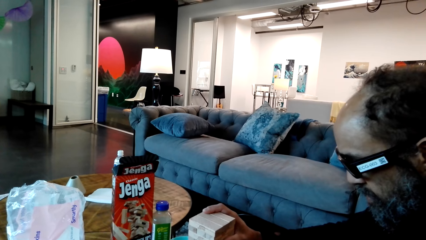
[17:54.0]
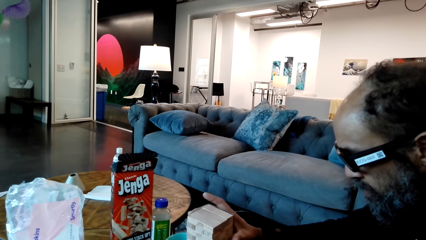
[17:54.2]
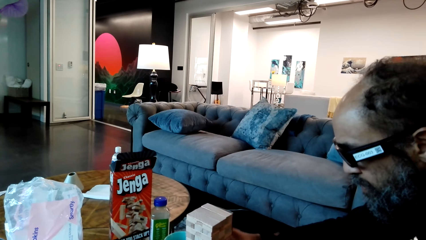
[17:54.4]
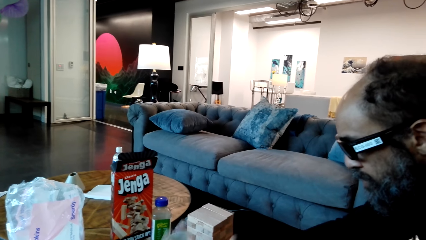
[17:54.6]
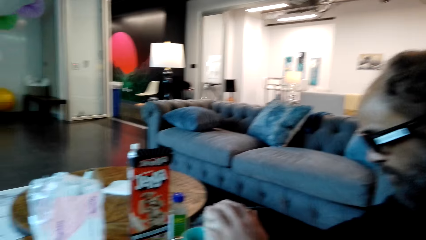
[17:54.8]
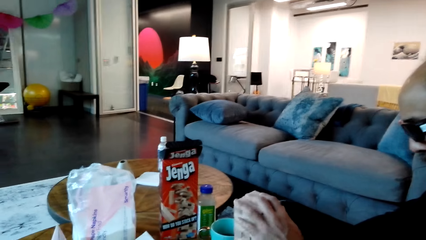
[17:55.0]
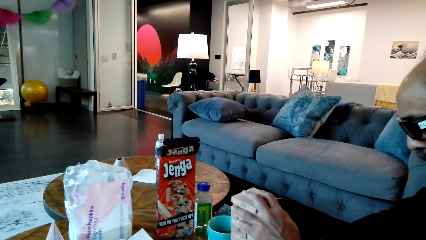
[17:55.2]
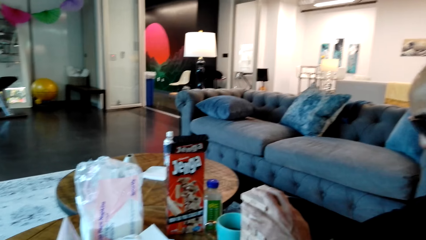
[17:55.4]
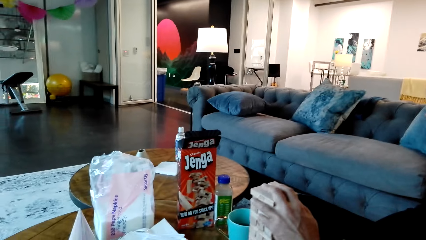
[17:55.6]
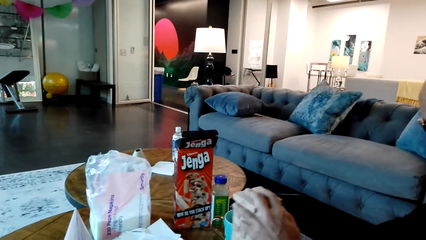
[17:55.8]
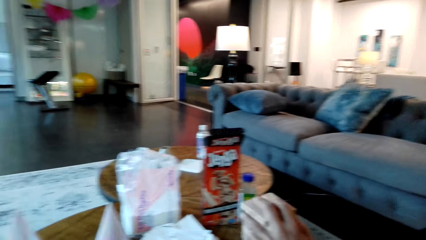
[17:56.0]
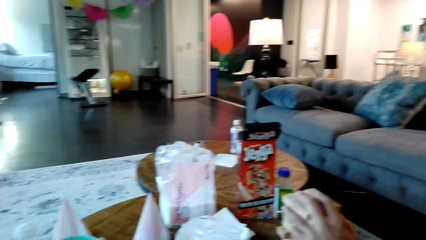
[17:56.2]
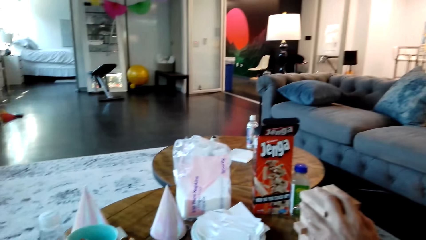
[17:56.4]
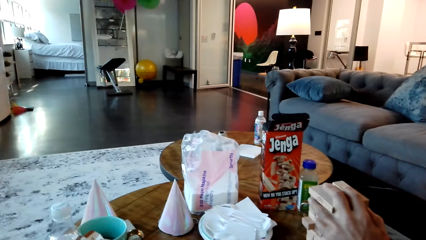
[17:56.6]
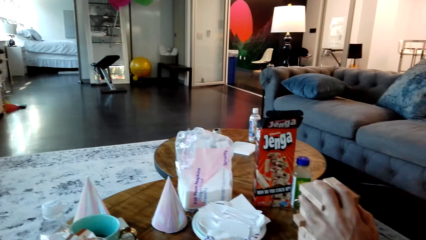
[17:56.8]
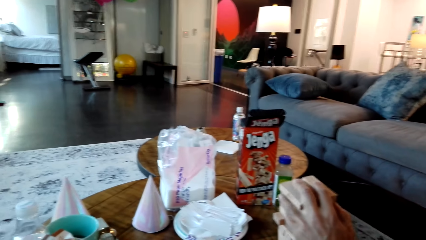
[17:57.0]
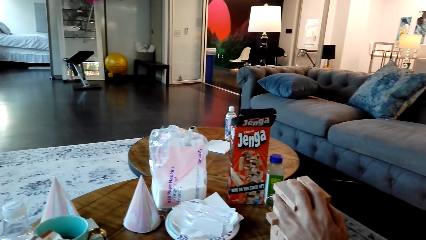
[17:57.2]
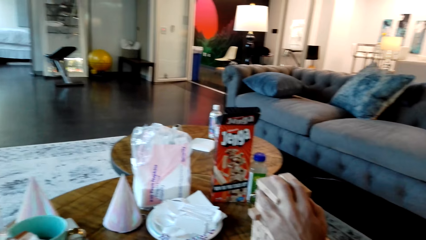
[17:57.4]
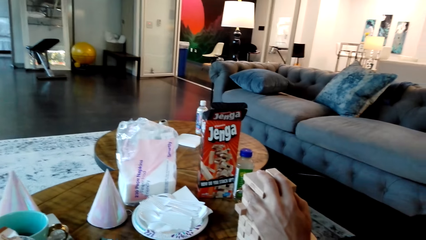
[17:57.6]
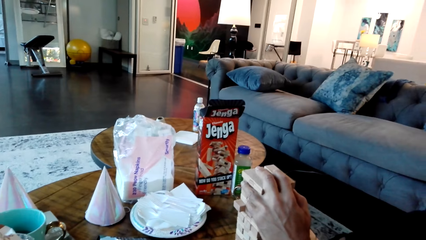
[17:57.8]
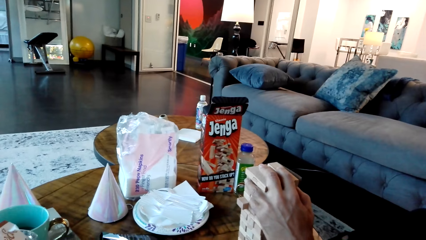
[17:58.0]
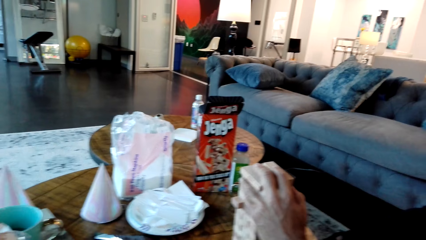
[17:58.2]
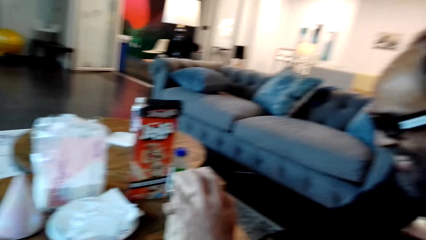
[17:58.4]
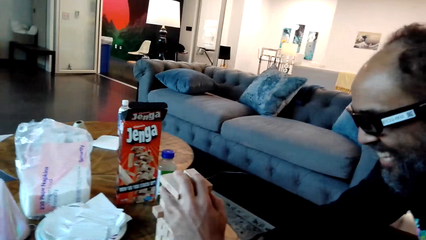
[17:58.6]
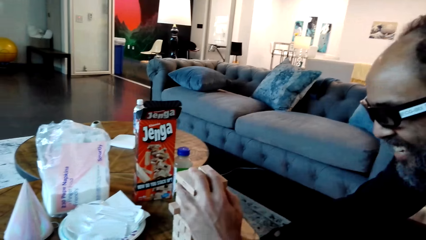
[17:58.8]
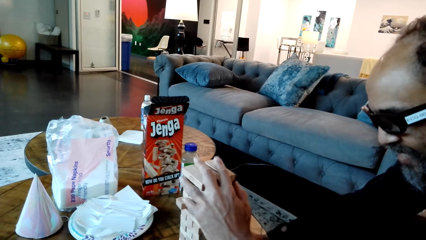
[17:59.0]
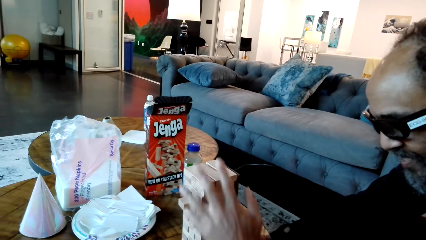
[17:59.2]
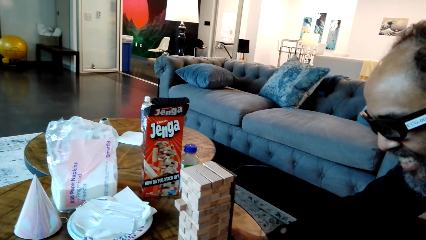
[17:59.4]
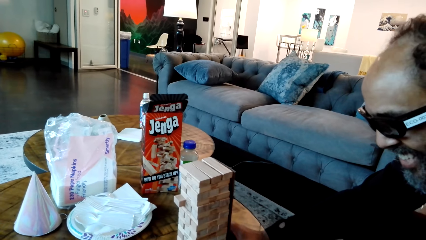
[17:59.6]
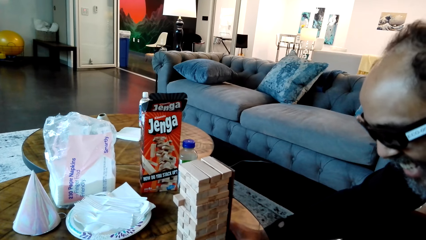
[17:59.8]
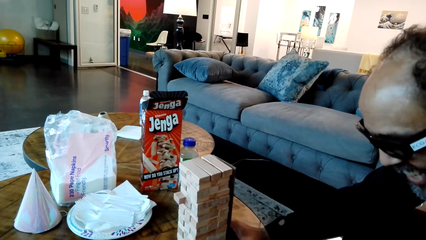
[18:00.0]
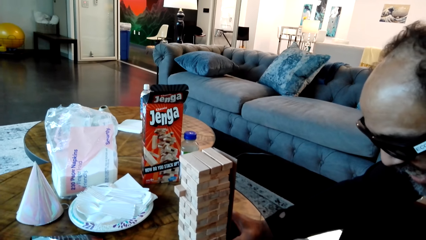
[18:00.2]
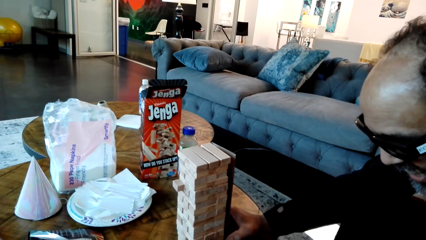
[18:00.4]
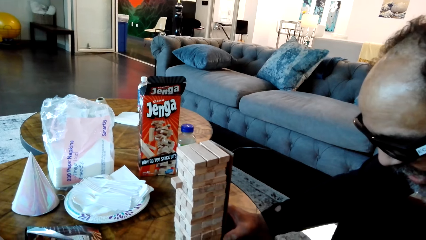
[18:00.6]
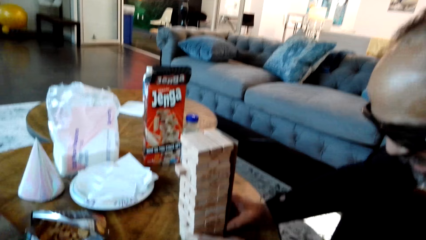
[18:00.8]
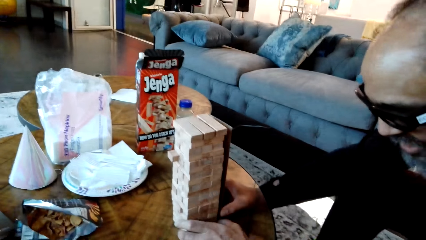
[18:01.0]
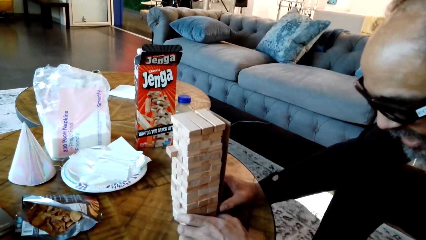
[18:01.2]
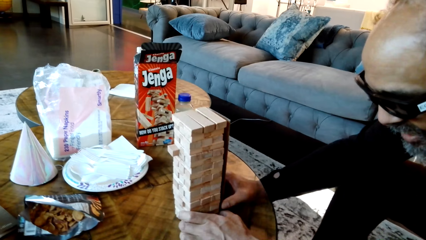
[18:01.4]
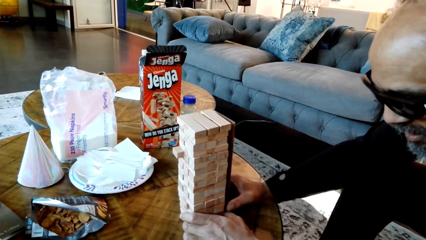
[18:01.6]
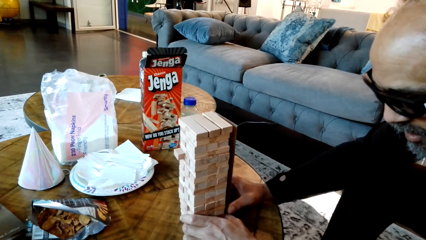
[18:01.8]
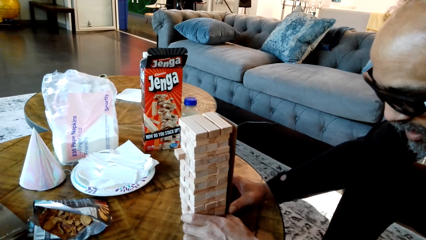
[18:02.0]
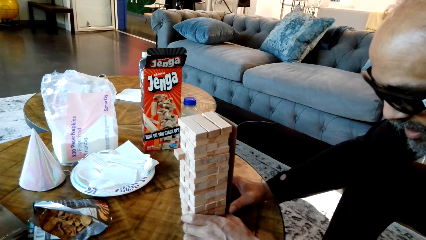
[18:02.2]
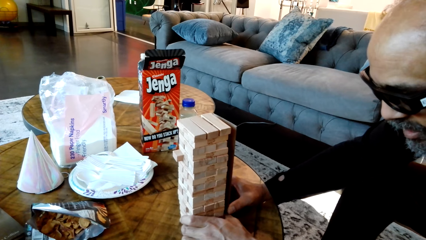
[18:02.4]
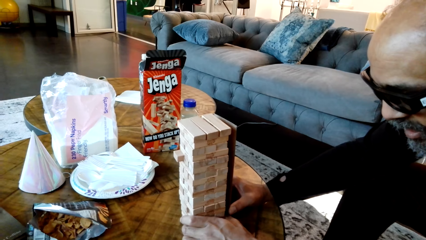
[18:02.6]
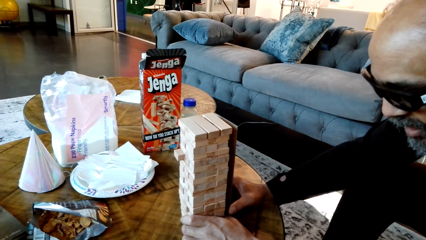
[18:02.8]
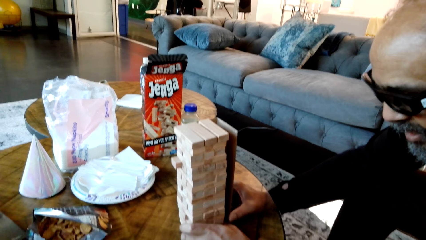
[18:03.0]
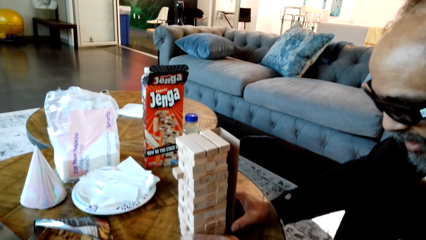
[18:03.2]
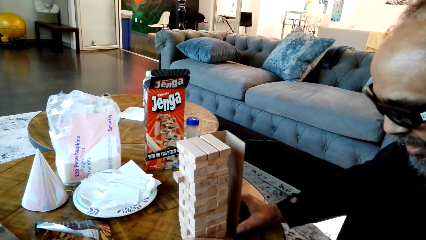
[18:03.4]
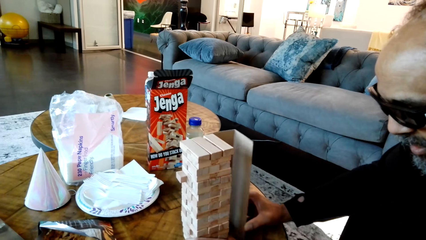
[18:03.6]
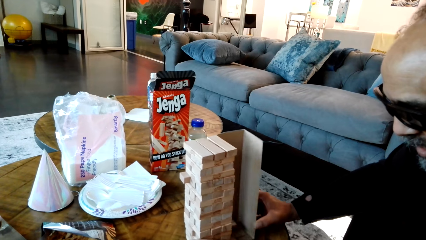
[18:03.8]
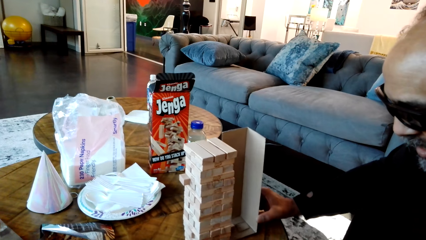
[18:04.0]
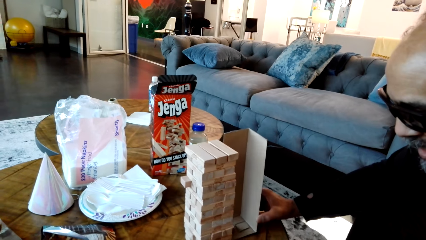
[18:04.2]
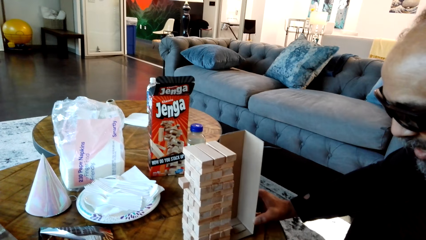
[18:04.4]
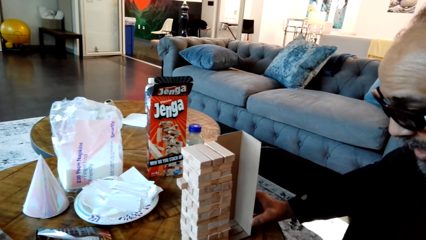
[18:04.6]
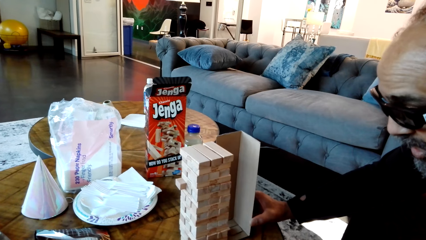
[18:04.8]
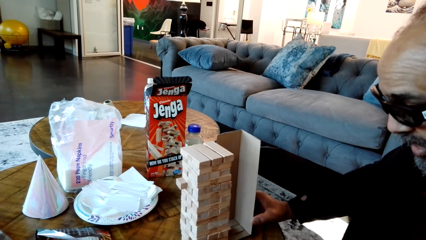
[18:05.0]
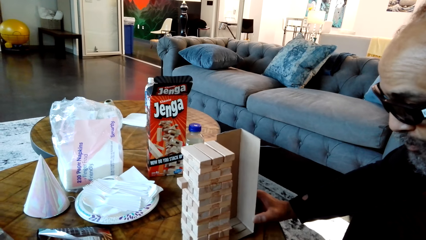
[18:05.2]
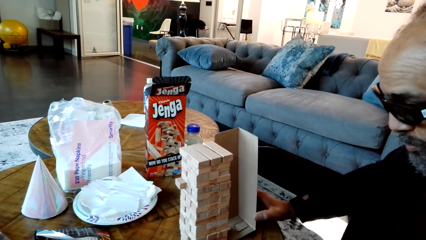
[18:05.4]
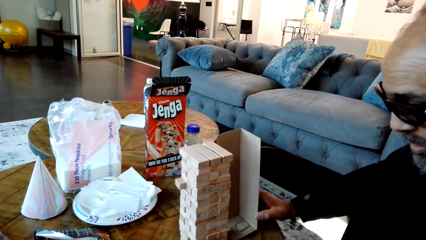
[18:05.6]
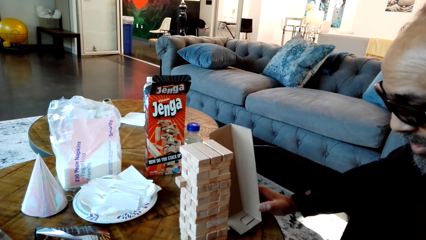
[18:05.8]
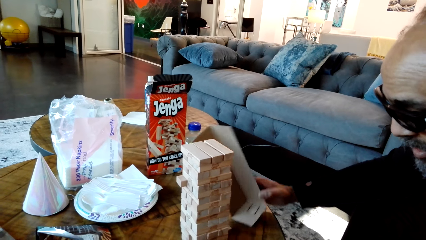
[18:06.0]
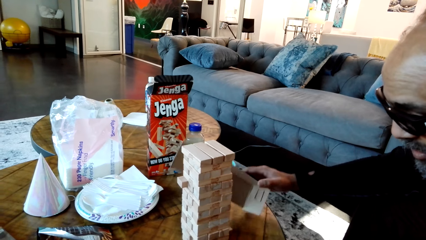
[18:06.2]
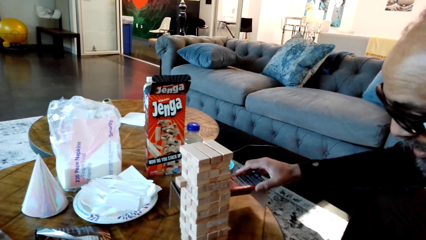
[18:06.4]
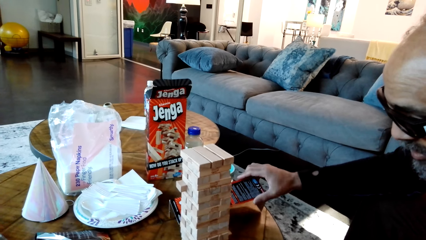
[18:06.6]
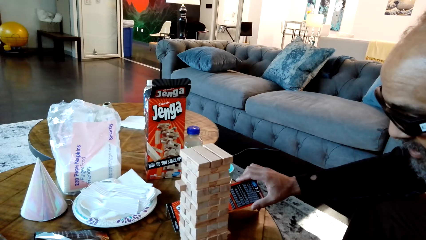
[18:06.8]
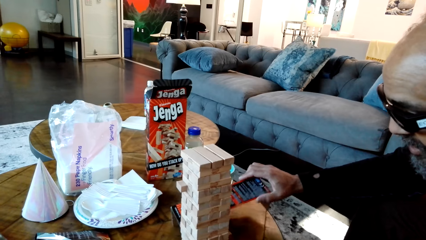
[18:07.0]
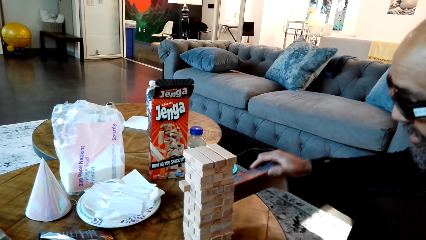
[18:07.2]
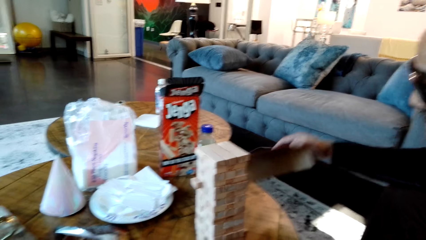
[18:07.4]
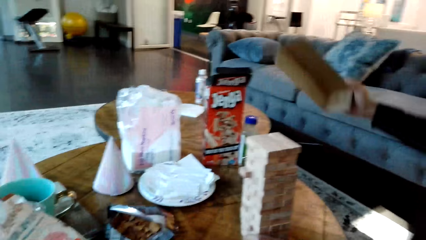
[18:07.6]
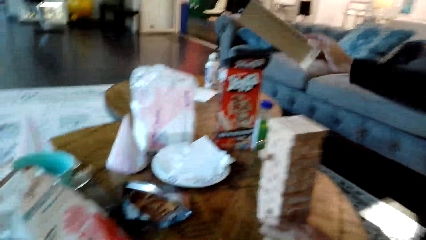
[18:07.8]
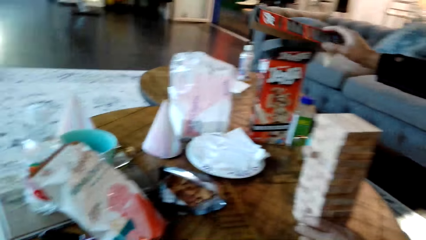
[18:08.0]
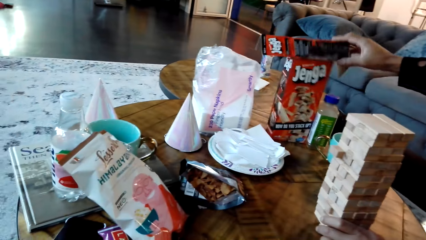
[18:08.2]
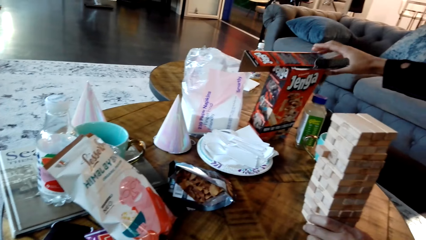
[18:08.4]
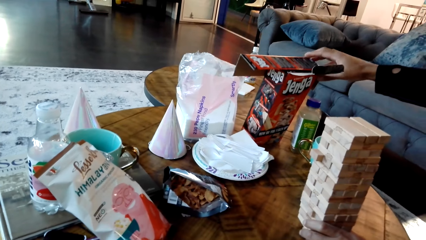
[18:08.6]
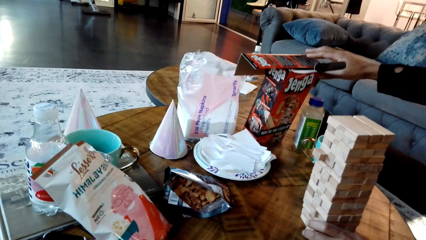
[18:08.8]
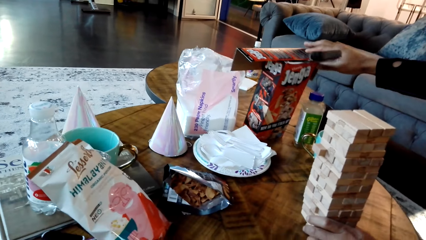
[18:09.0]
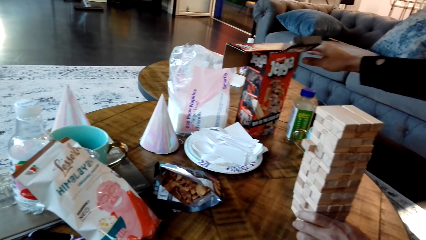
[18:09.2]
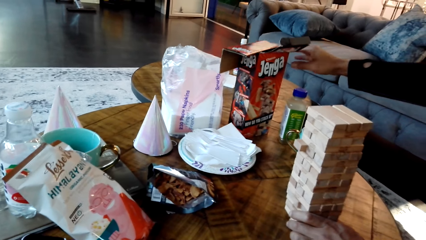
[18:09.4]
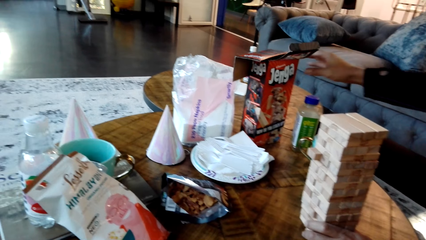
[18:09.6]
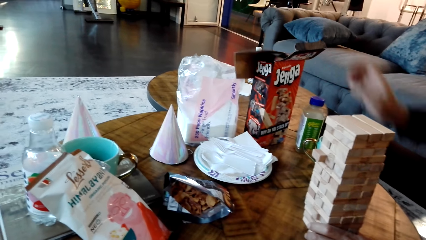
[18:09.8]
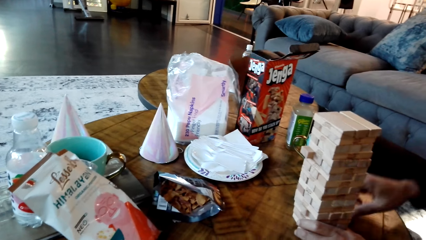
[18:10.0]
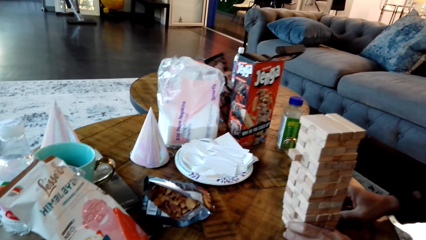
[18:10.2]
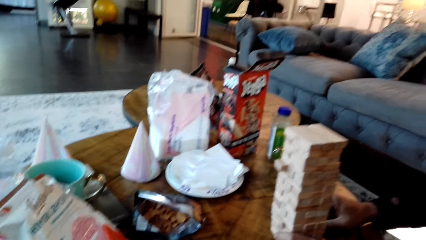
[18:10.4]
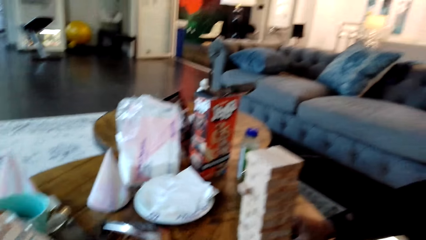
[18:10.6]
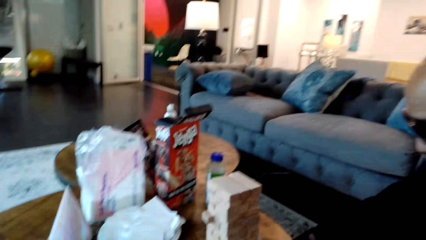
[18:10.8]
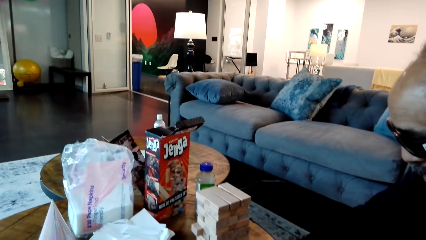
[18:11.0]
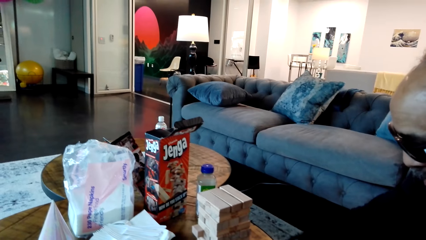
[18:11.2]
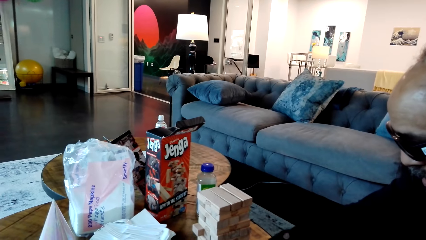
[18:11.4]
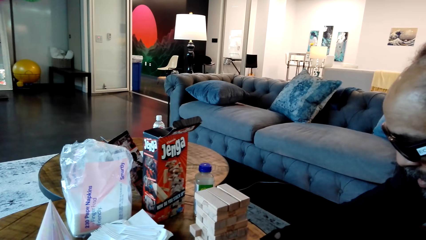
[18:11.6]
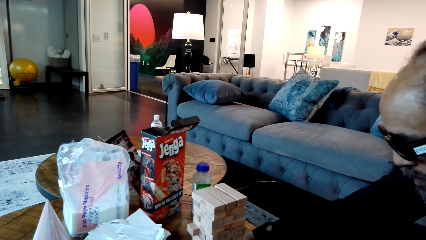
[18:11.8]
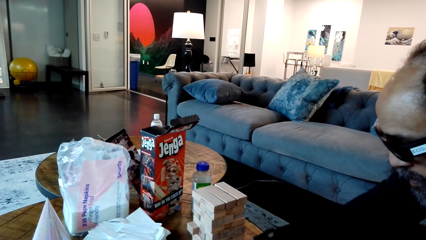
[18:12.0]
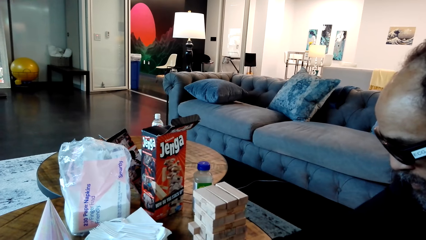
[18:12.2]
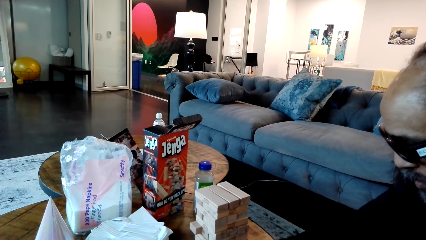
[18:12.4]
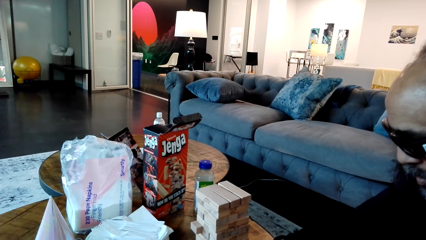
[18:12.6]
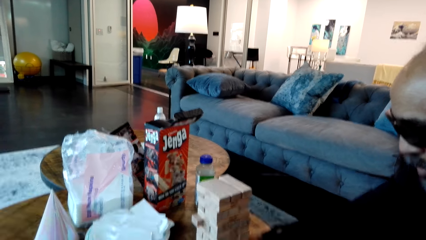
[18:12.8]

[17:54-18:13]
A man removes the jenga box from the jenga blocks. The man places the jenga box on the table on the other side. The man arranges the jenga blocks.
